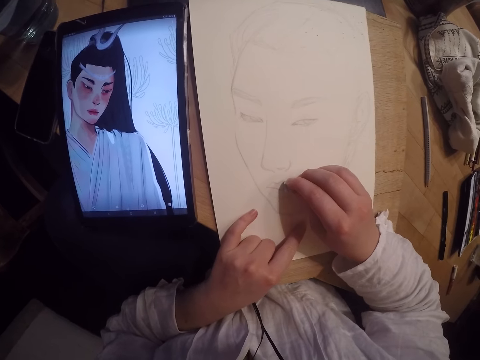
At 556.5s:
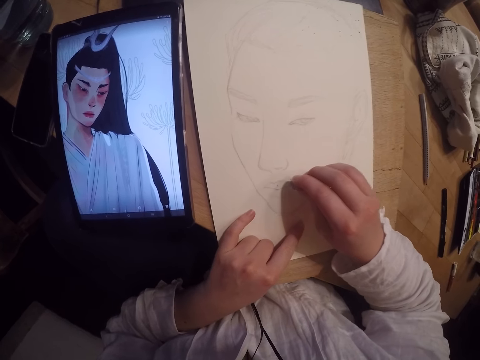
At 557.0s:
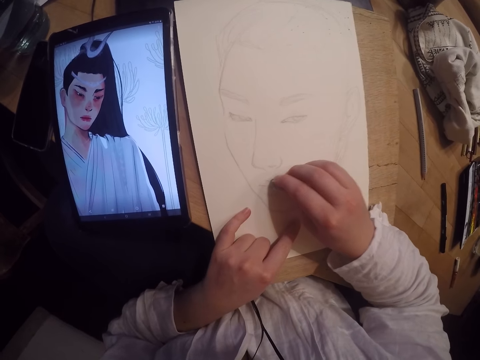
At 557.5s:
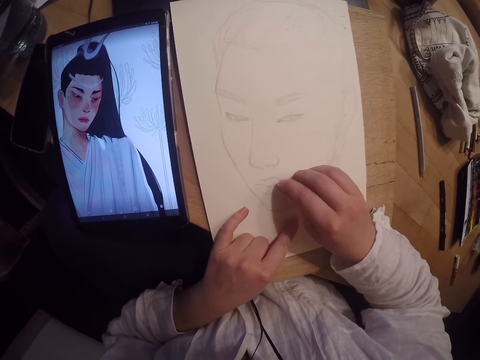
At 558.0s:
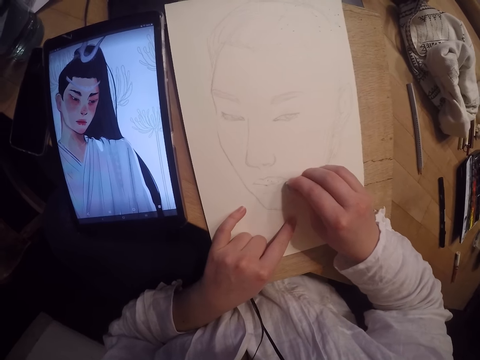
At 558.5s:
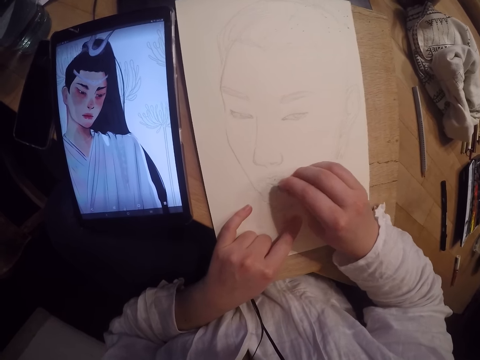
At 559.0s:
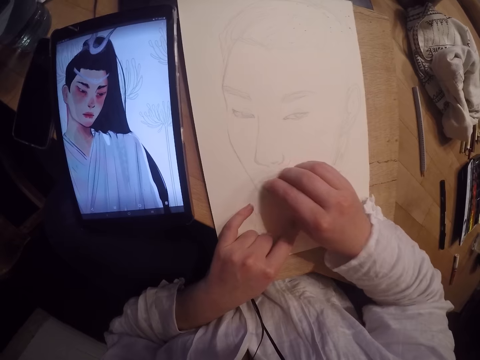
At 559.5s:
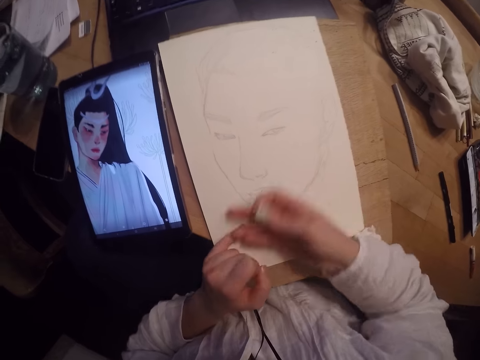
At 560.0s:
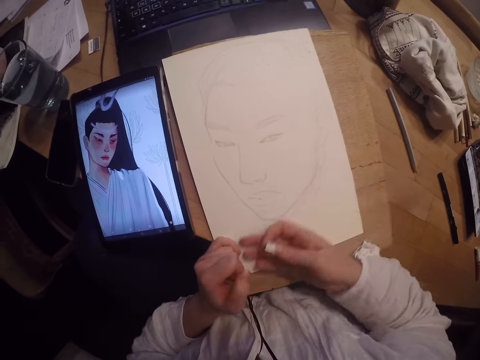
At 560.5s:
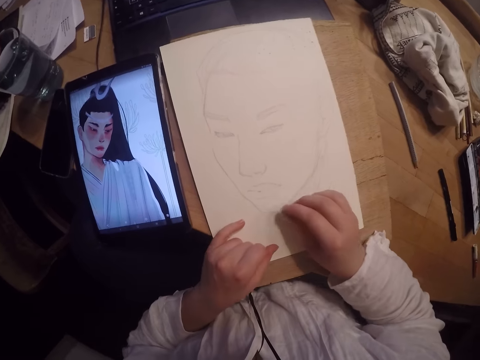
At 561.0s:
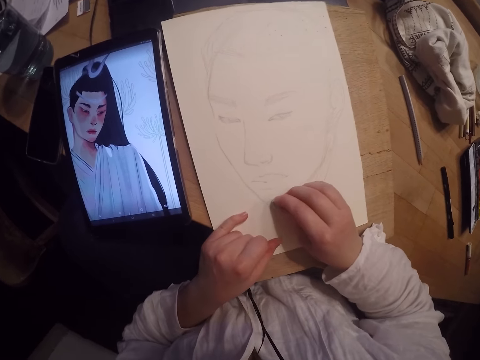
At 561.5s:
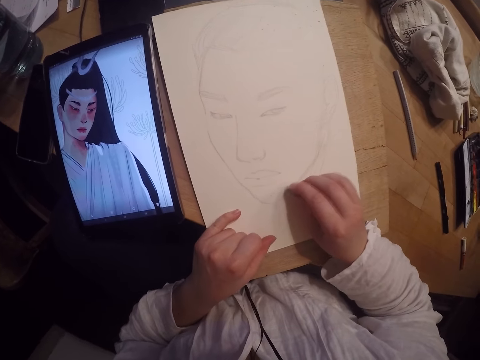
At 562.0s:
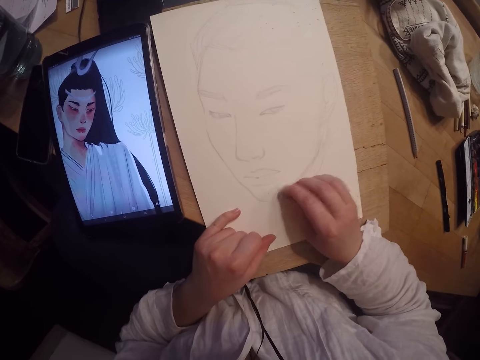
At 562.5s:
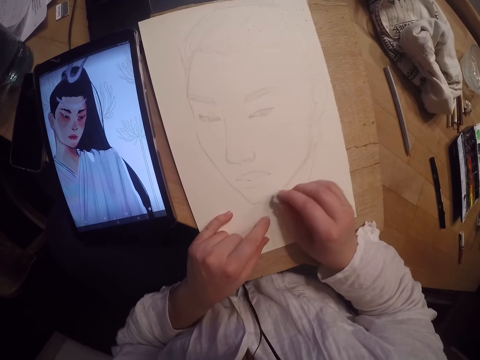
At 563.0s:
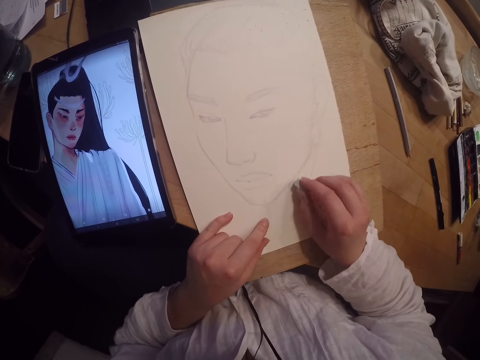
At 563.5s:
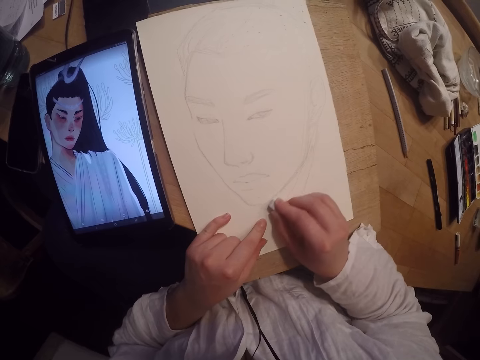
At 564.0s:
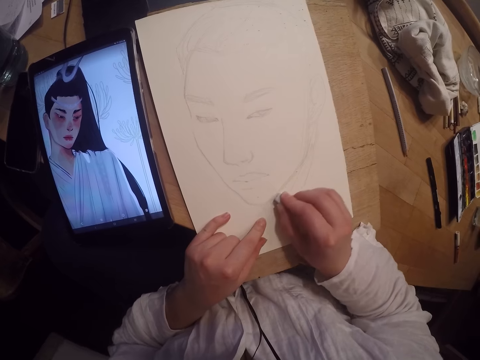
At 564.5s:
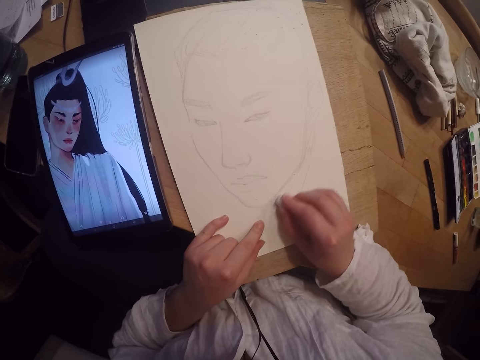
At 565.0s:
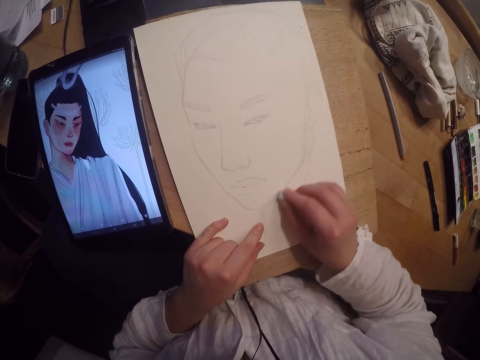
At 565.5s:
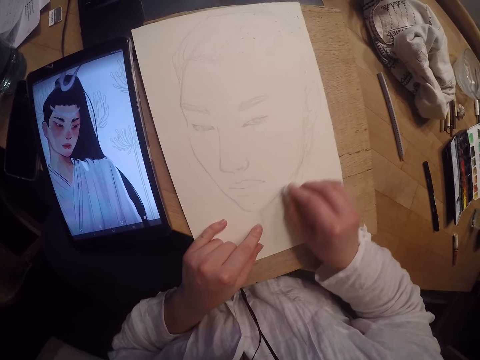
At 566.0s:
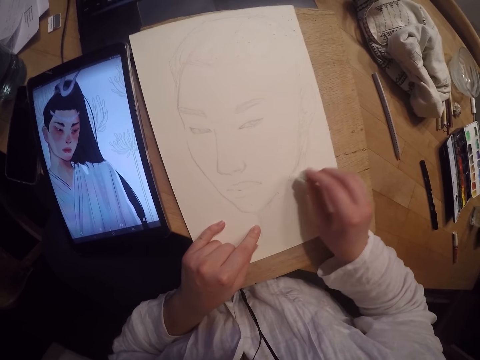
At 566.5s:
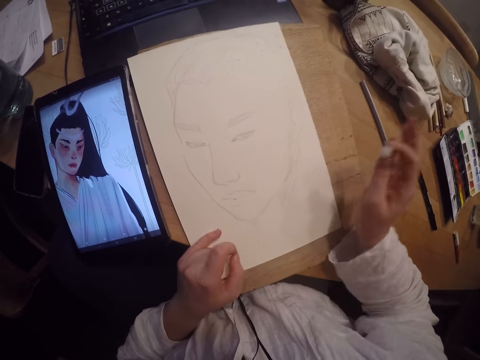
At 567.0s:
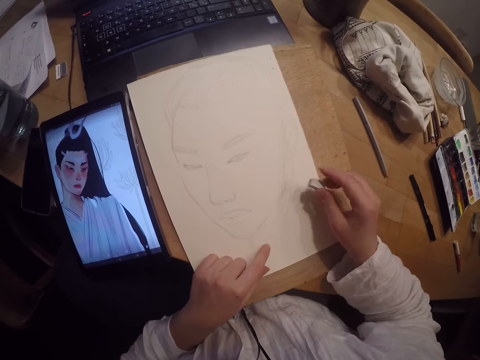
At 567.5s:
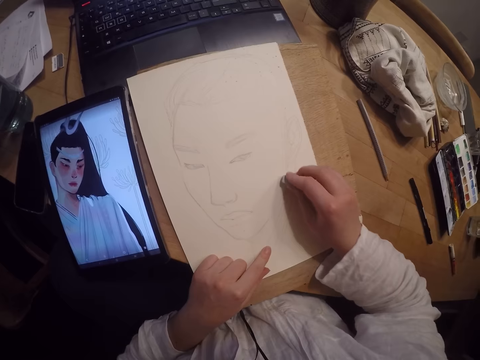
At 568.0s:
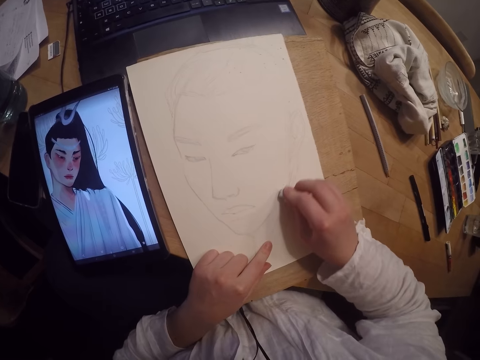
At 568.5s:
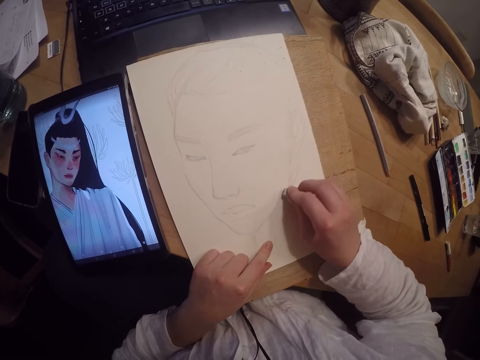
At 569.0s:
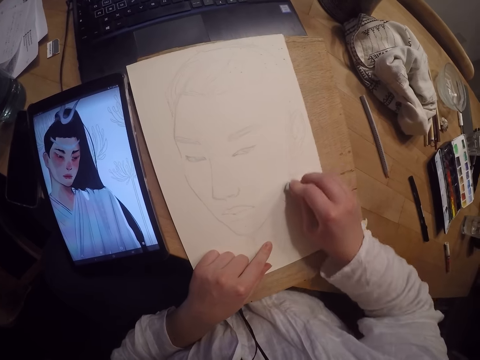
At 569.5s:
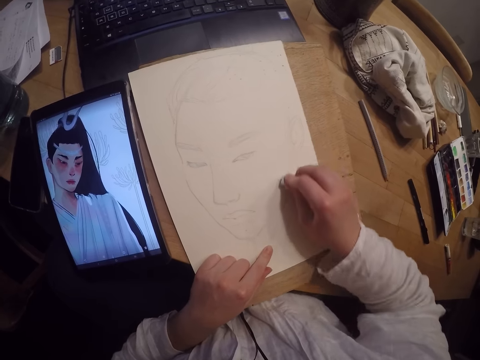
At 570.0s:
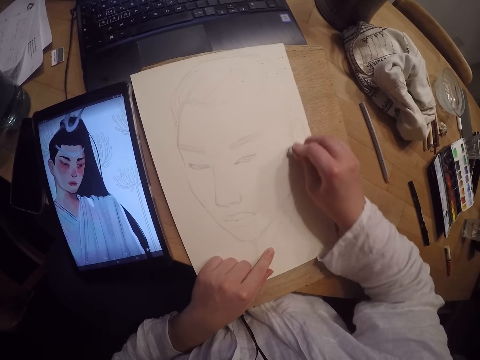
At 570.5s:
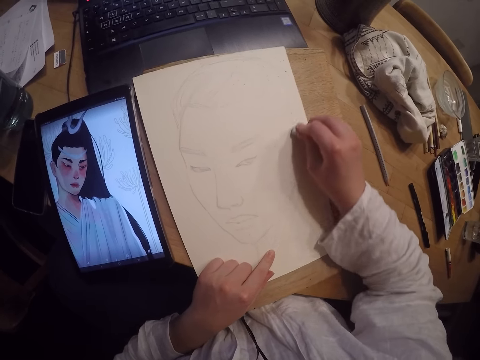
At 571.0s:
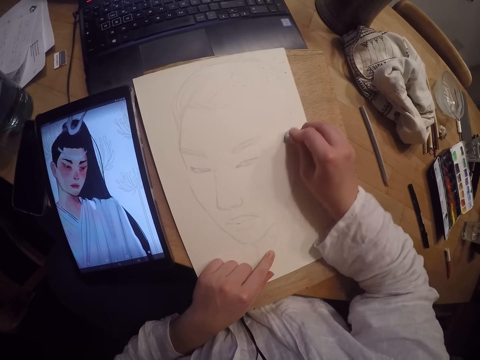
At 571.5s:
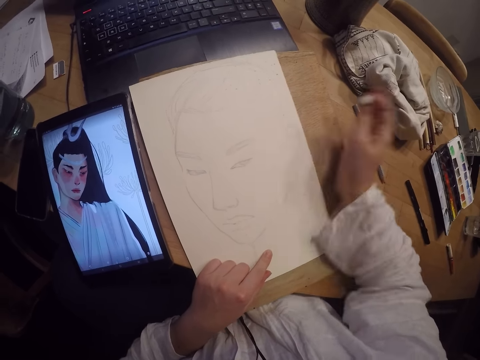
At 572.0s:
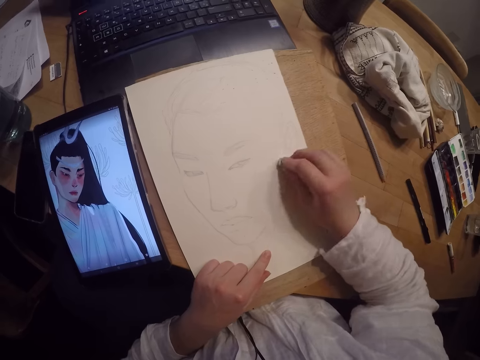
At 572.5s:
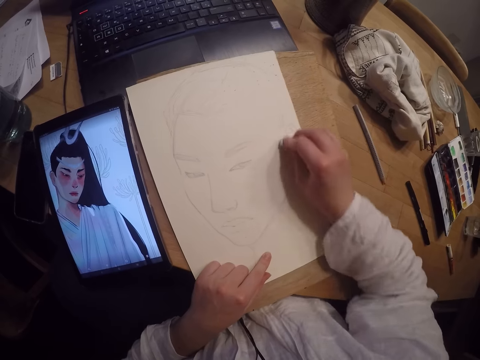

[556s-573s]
The camera wearer wipes the paper. She erases the paper. She wipes off dirt on the paper sheet with her right hand. She erases part of the drawing. She wipes off dirt on the paper sheet with her right hand. She erases part of the drawing.

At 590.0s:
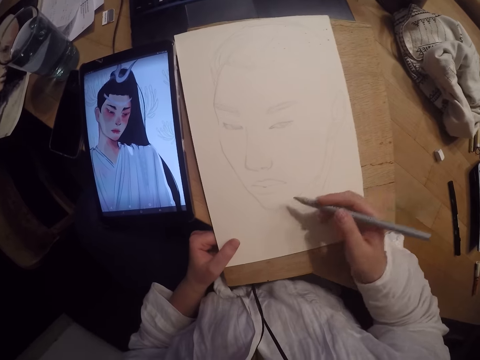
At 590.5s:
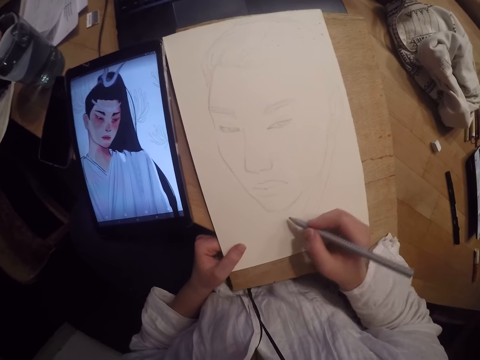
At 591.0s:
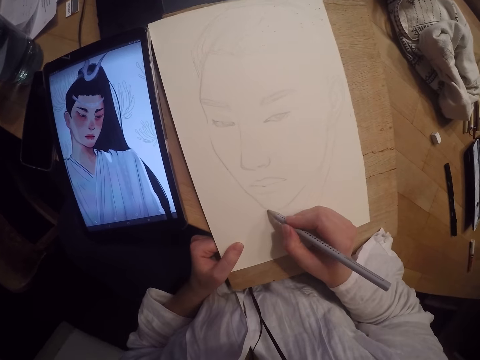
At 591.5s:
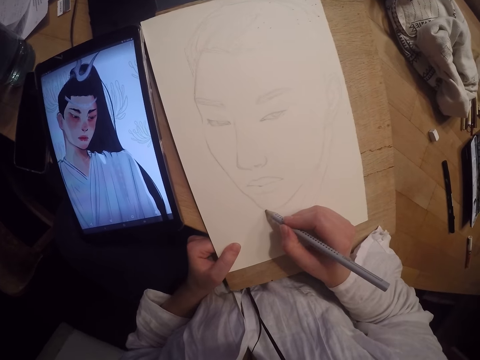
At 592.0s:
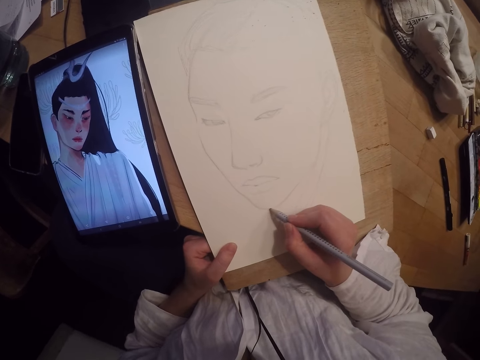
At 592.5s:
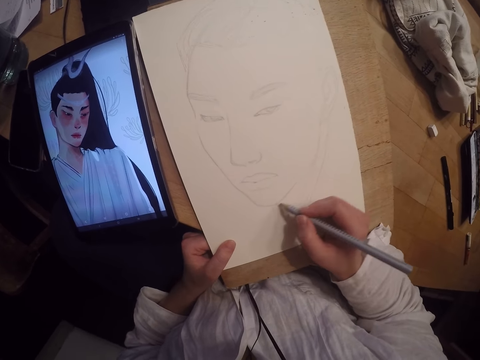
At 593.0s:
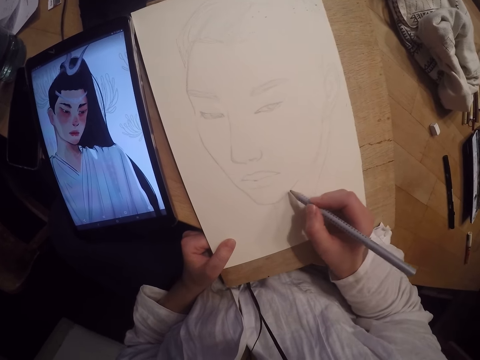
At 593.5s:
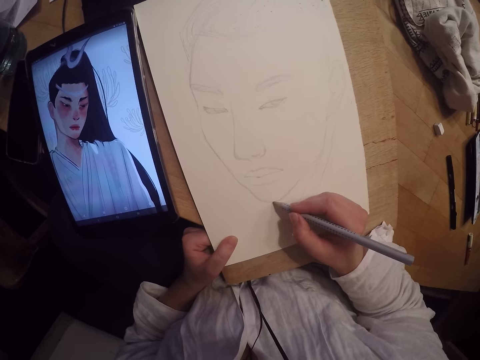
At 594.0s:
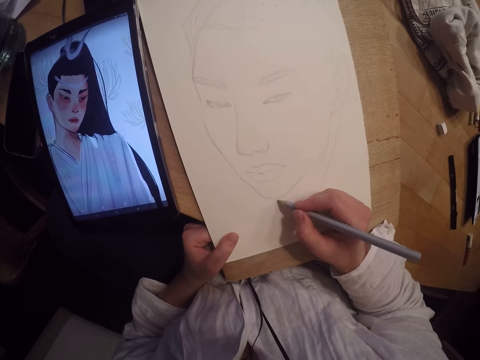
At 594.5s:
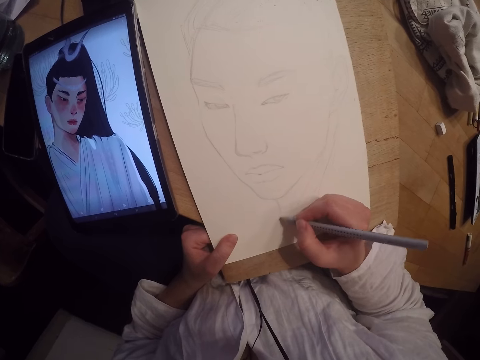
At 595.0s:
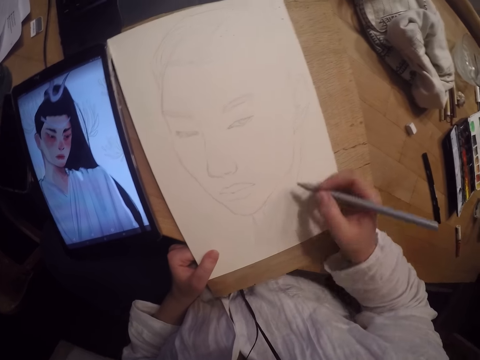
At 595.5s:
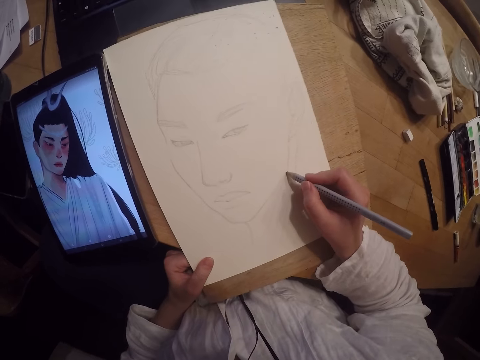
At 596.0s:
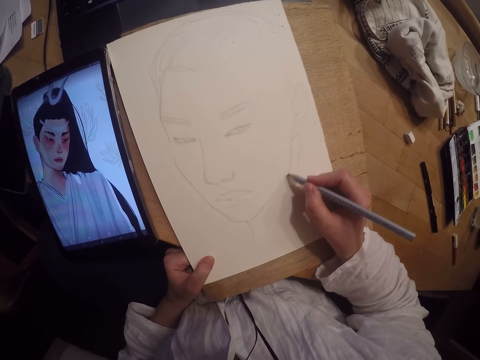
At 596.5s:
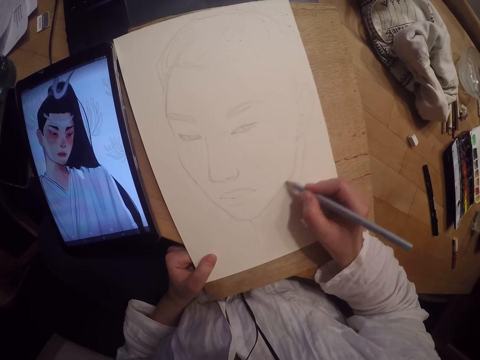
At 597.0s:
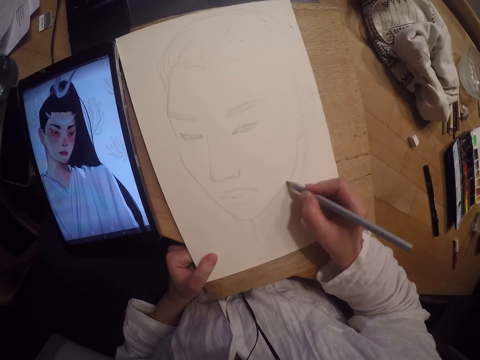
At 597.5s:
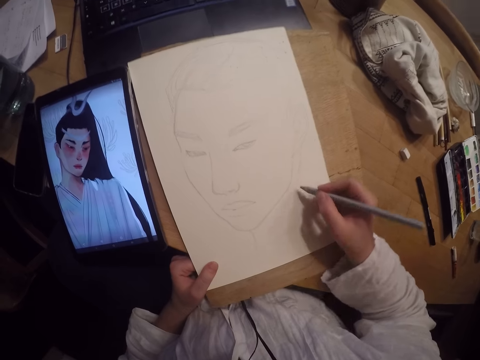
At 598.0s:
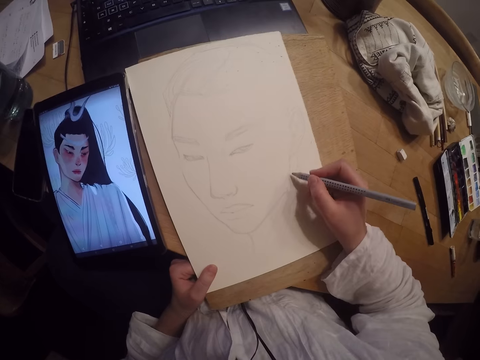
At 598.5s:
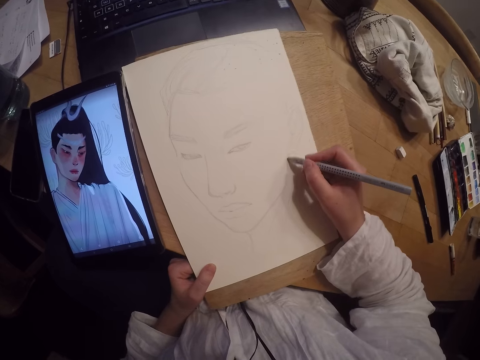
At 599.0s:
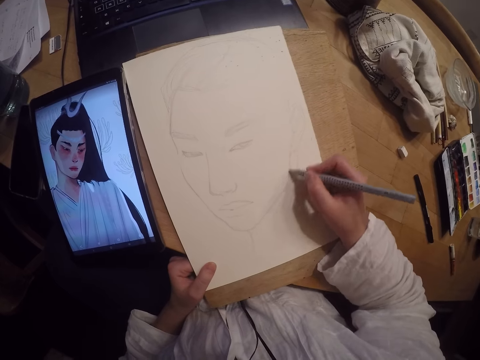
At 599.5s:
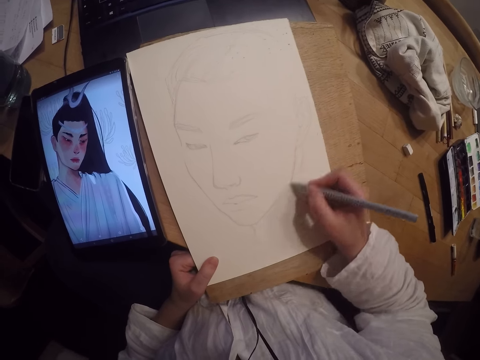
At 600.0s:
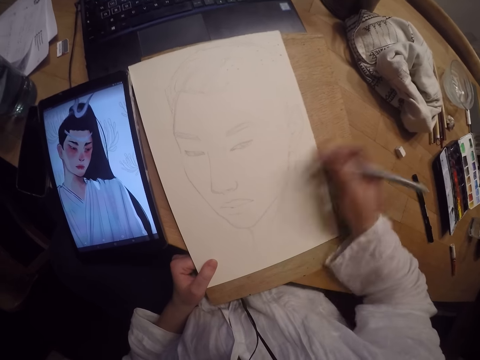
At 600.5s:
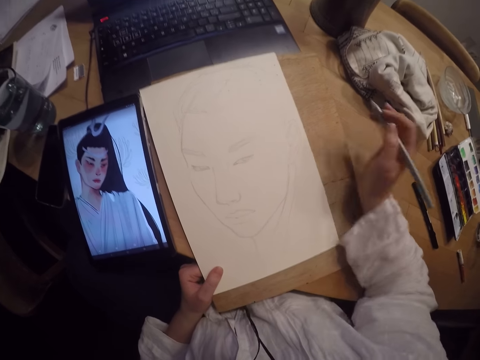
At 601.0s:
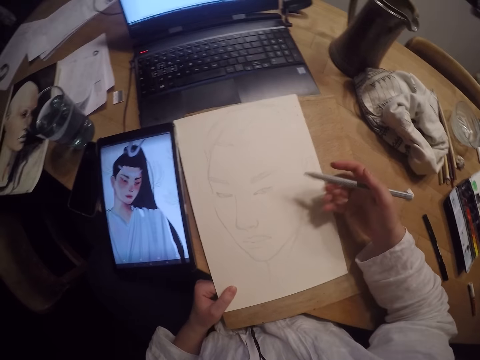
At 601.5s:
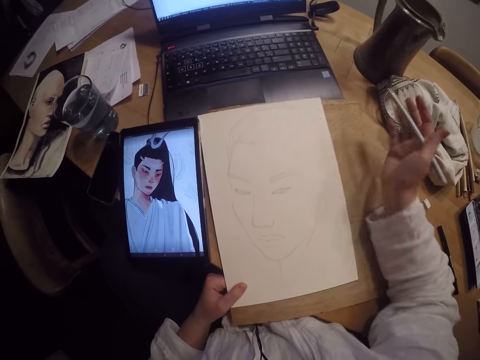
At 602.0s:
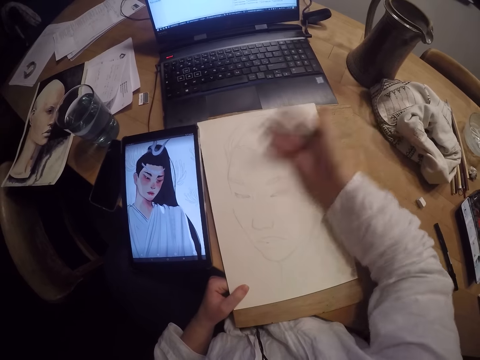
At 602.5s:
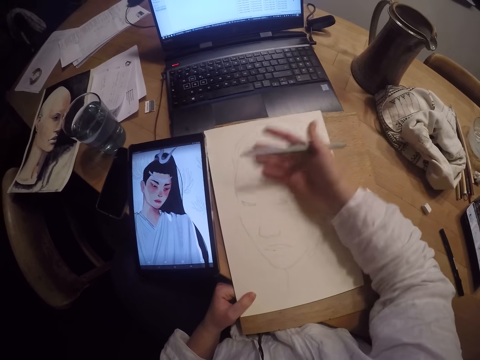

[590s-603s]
The camera wearer draws on the paper sheet with his right hand. They wipe off dirt on the paper sheet with her right hand.
